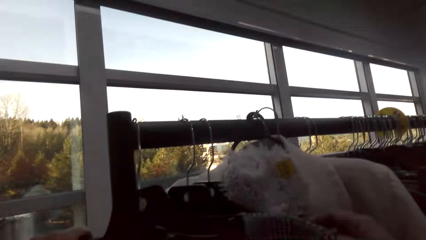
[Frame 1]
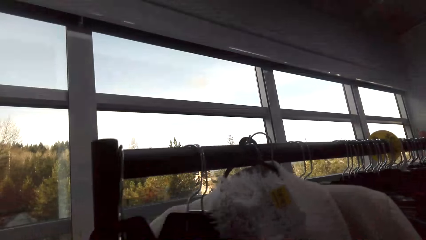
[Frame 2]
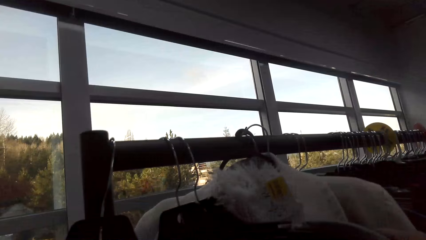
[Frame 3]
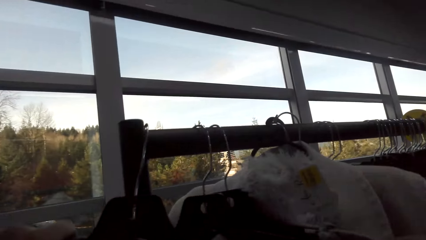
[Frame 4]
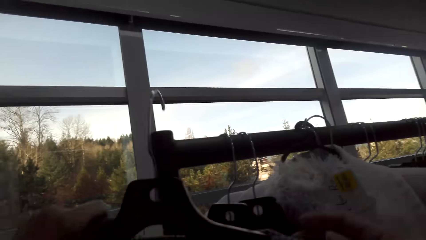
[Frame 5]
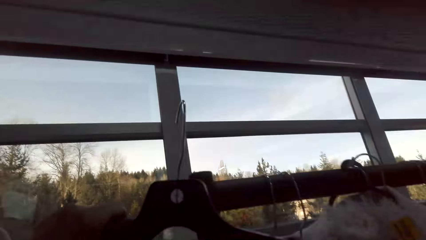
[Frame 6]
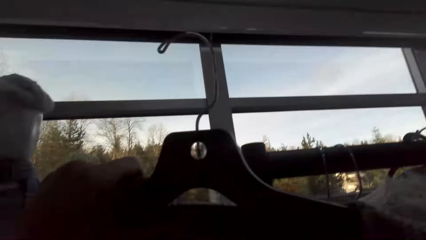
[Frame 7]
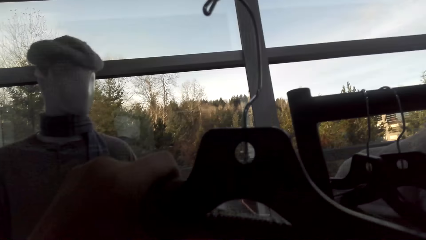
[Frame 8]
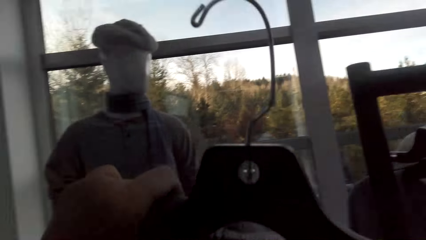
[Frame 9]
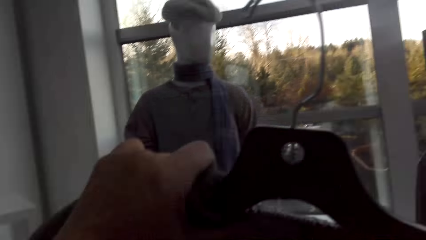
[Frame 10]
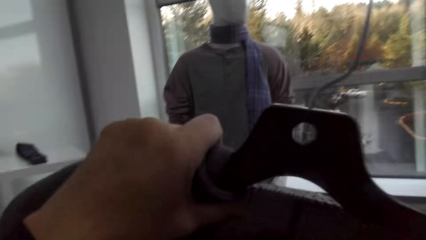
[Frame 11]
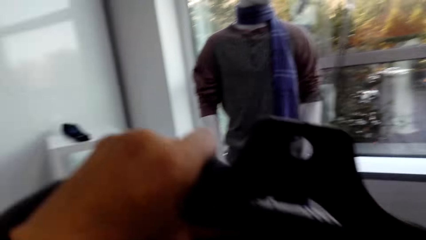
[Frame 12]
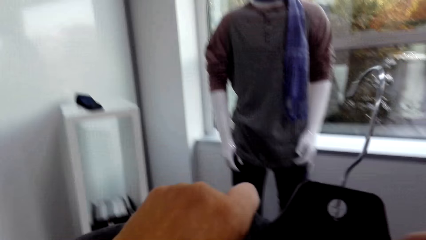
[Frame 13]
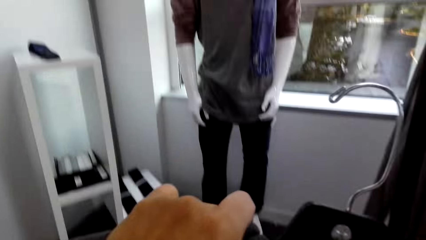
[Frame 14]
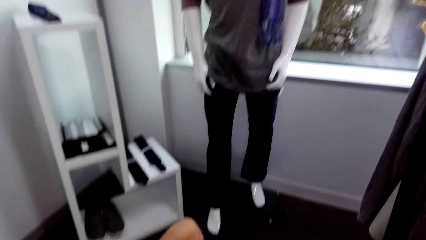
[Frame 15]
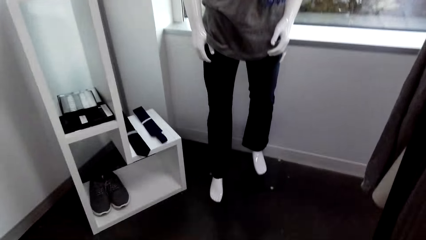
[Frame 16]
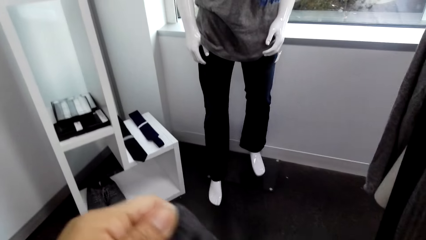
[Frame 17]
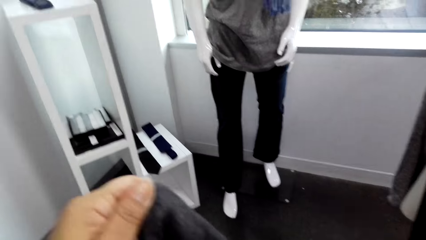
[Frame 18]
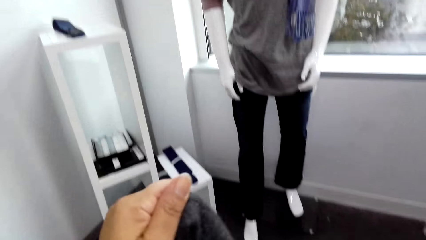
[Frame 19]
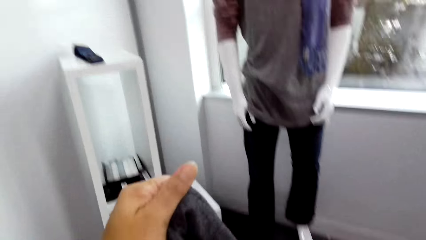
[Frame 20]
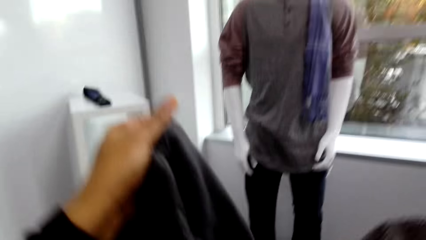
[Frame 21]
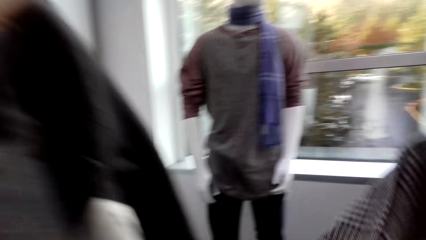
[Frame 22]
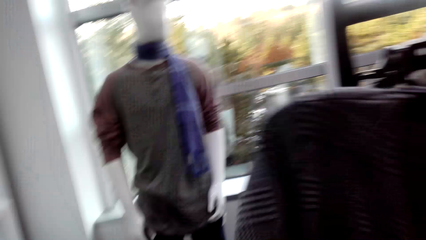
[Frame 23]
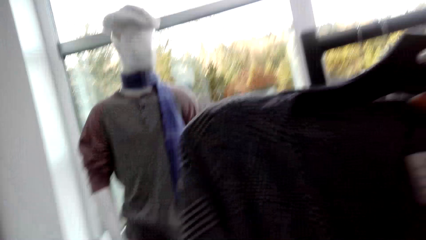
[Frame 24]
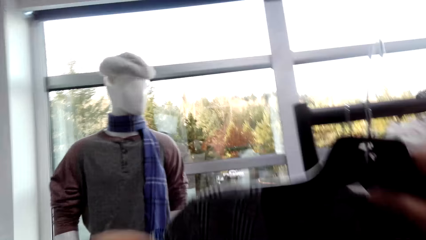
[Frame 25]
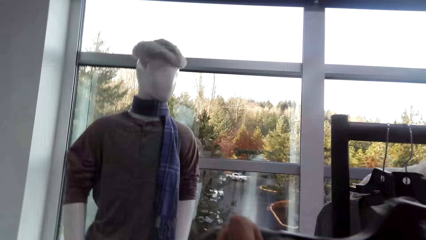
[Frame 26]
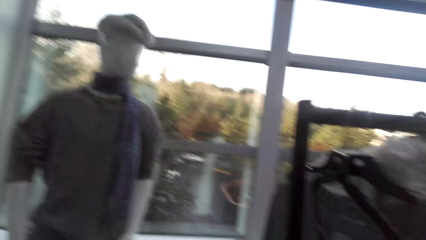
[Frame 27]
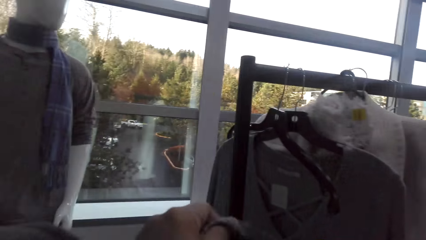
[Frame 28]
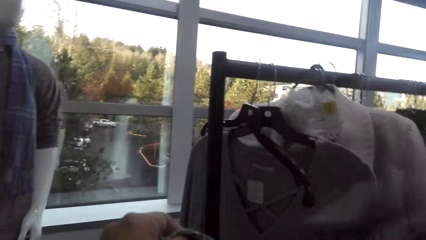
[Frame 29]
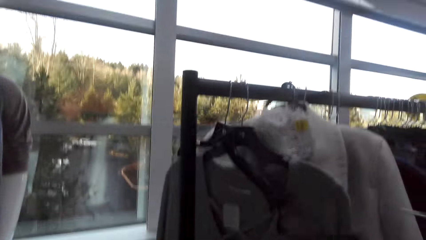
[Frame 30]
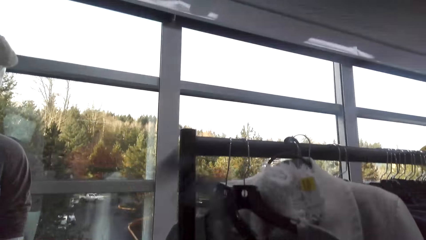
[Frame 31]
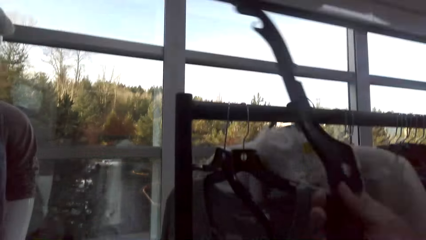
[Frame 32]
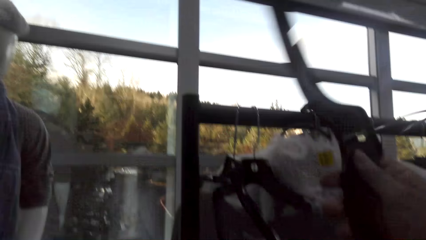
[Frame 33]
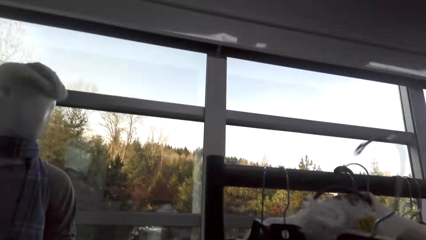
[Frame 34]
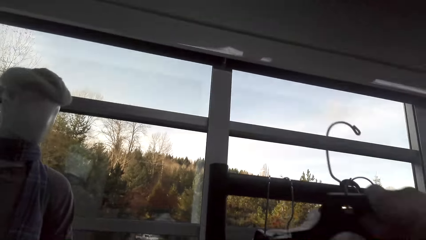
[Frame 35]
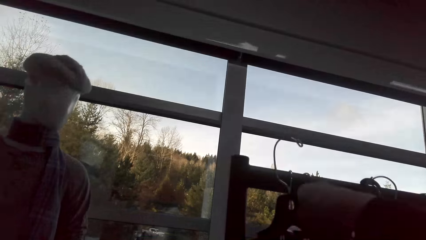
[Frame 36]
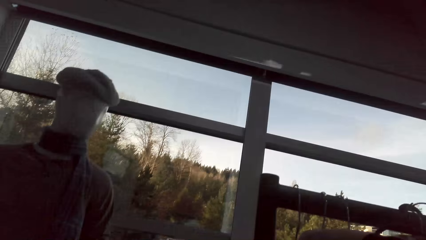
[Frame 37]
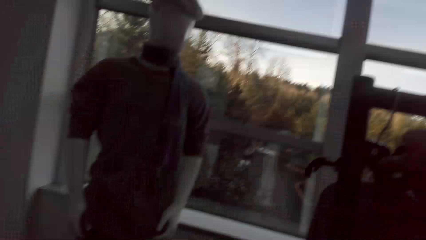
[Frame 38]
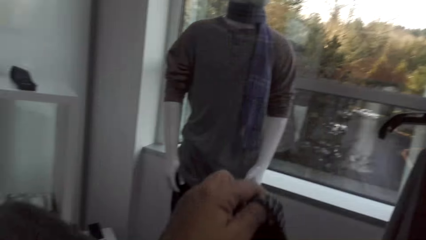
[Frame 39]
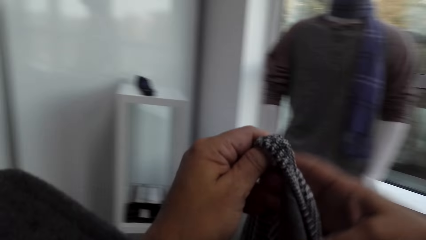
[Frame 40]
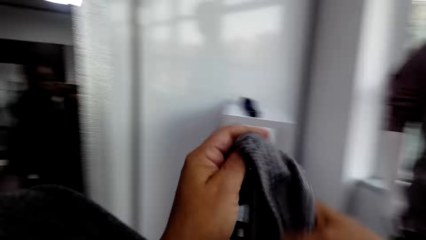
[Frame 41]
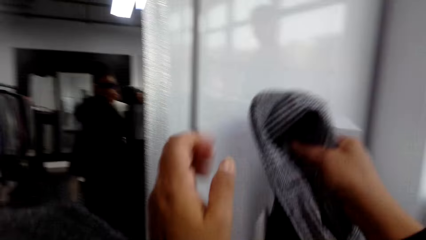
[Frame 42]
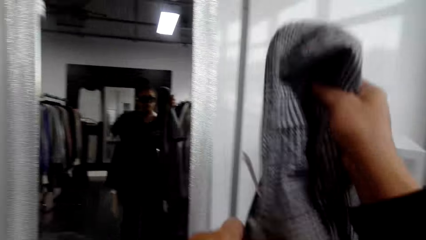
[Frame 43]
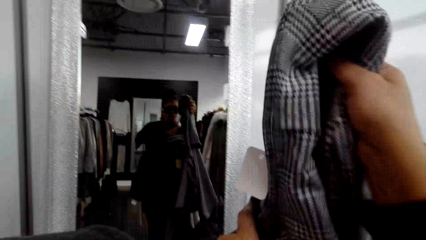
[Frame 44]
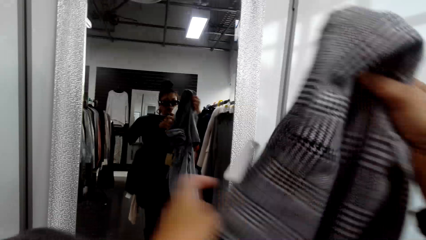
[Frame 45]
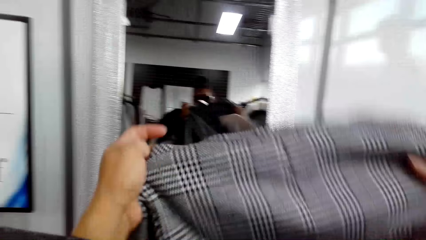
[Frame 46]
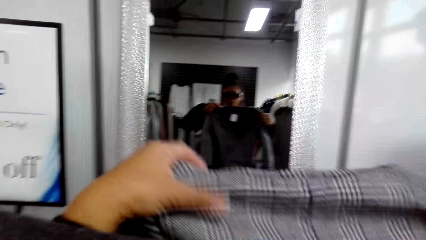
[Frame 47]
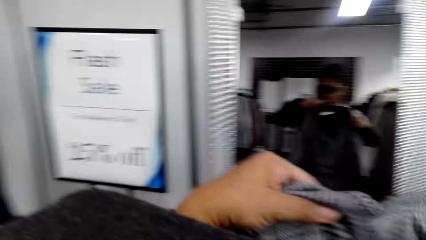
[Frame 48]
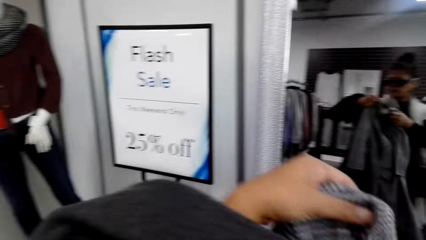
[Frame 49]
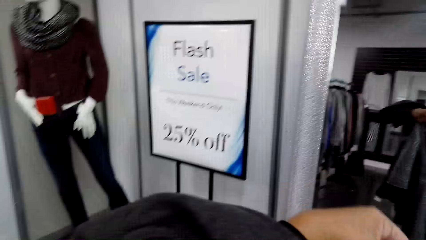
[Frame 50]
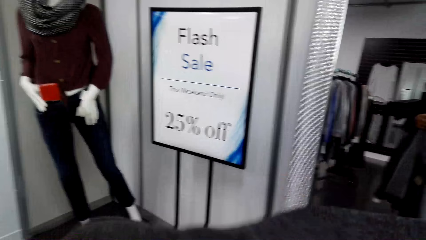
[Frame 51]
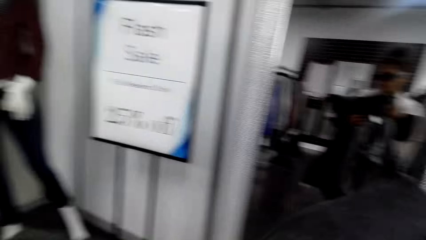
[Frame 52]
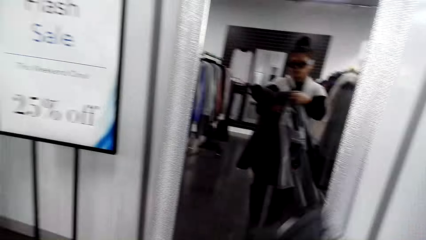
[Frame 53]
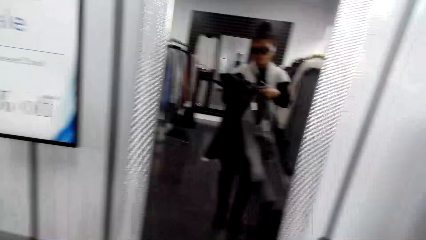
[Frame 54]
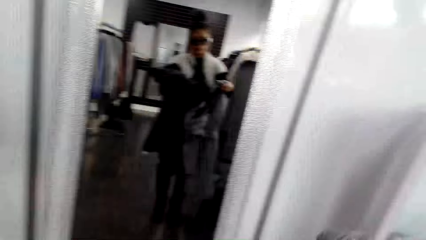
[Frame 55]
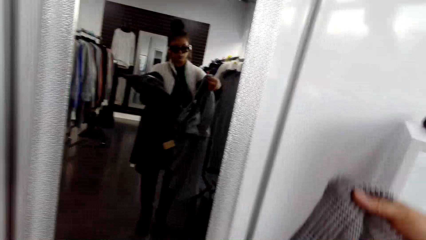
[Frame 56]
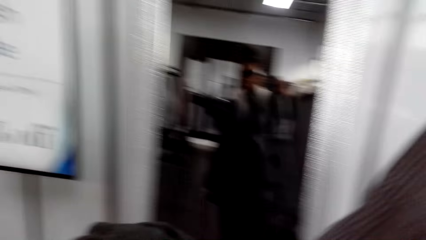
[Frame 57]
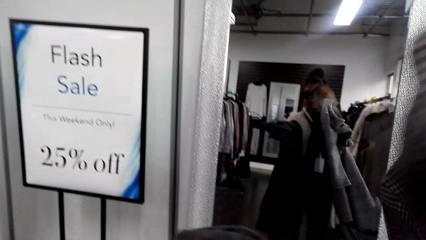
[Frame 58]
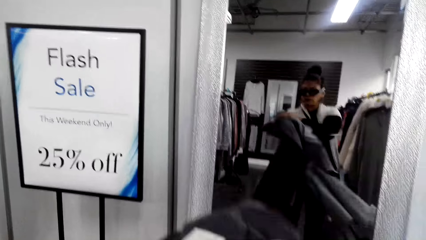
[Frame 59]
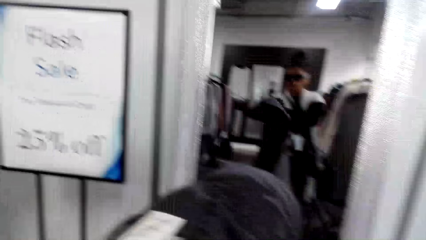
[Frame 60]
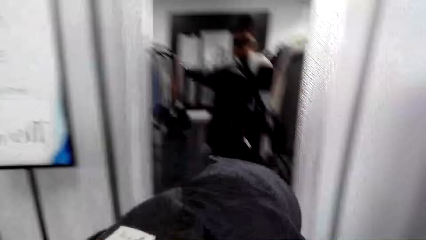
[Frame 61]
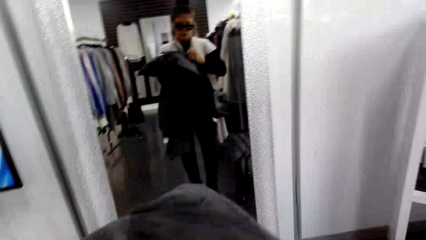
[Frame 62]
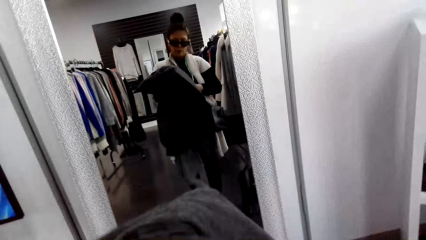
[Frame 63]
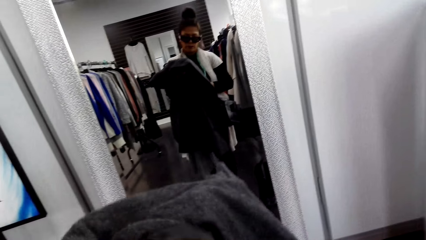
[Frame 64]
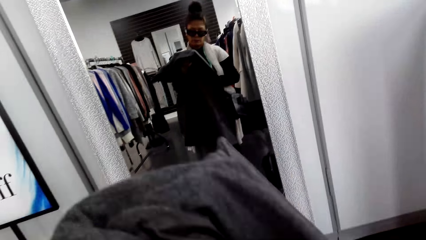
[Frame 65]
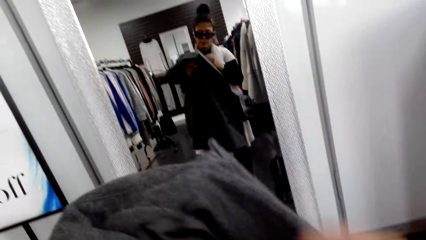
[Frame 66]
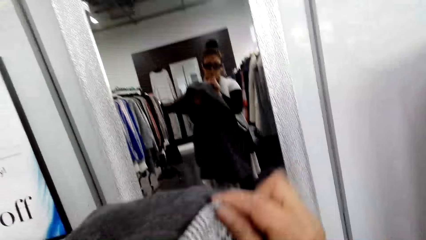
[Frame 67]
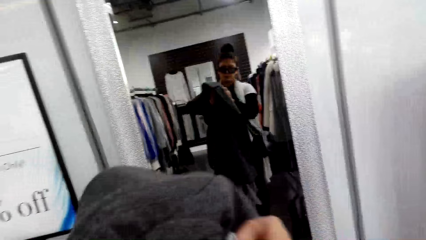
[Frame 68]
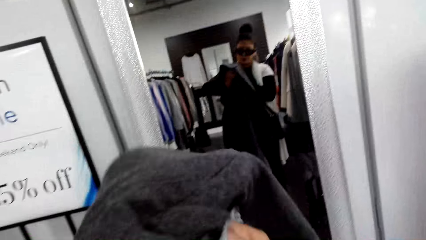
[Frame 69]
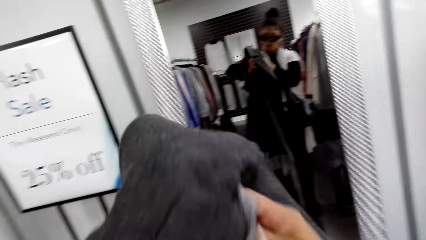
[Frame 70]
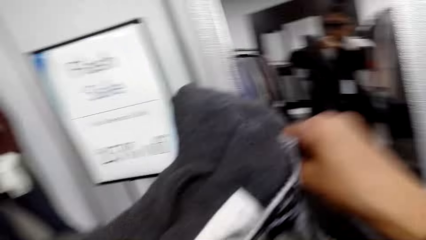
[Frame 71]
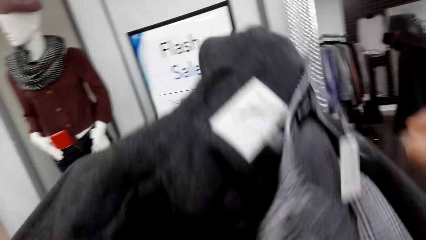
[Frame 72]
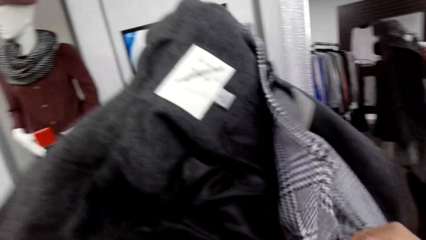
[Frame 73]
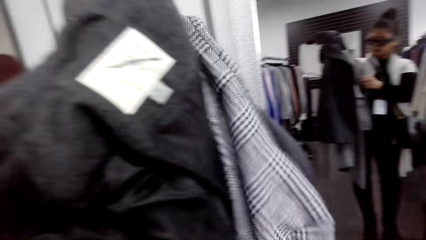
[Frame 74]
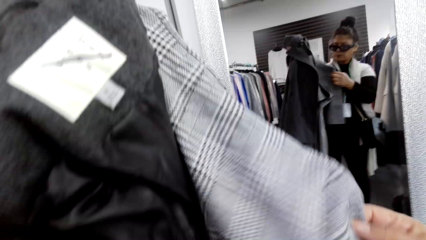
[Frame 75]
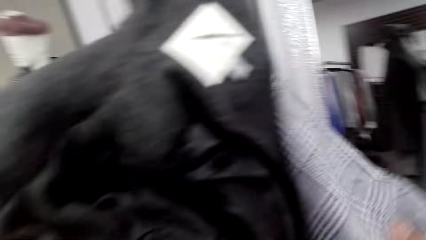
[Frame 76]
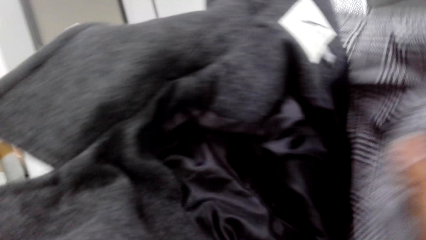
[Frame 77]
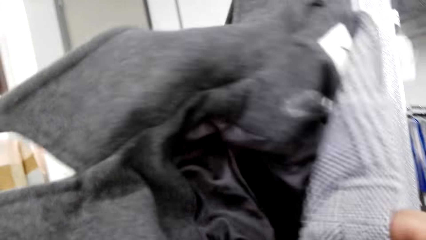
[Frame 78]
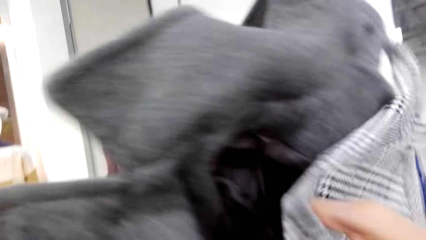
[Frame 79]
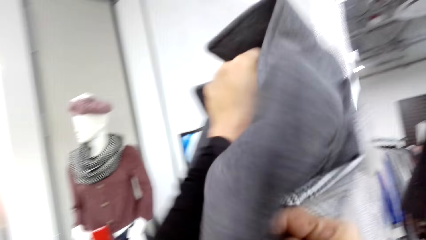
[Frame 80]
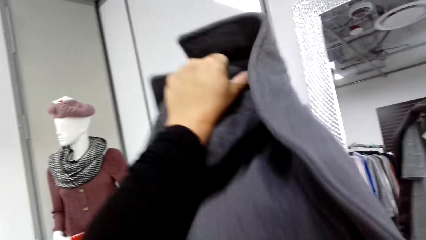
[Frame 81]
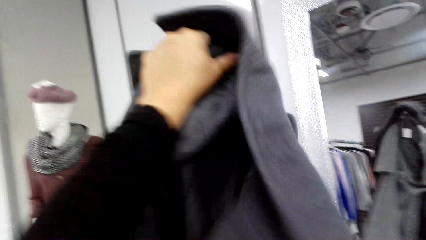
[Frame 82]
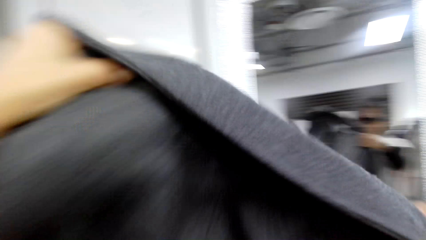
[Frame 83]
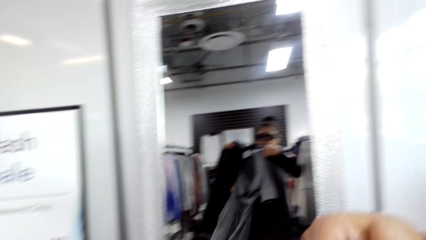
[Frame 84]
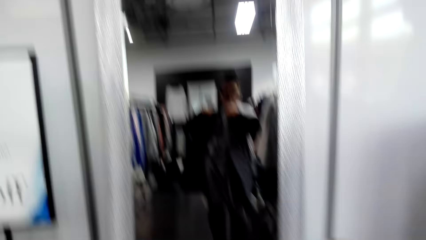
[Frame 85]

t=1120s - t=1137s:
The camera wearer unhooks the hanger from the clothes rack. They remove a trench coat from the hanger. They unhang the dress from the hanger. They select clothes. They hook the hanger on the clothes rack. They adjust the clothes.
